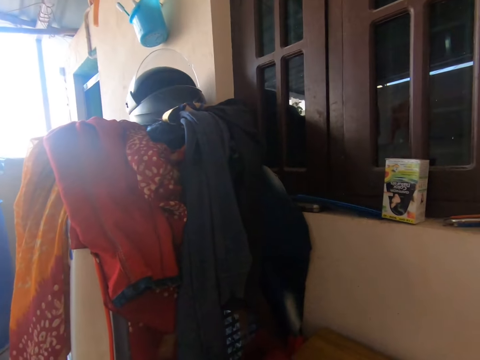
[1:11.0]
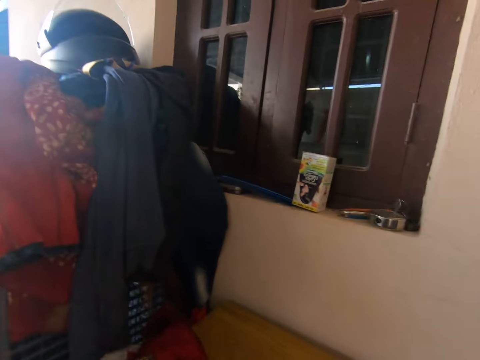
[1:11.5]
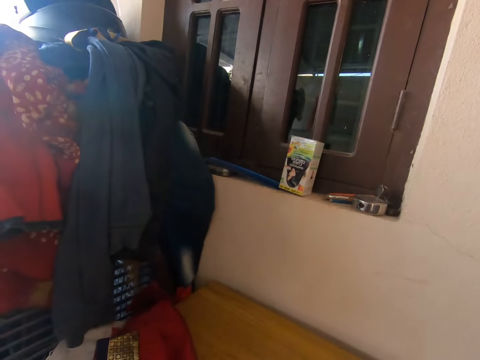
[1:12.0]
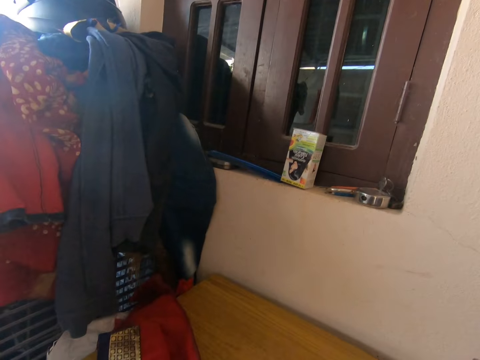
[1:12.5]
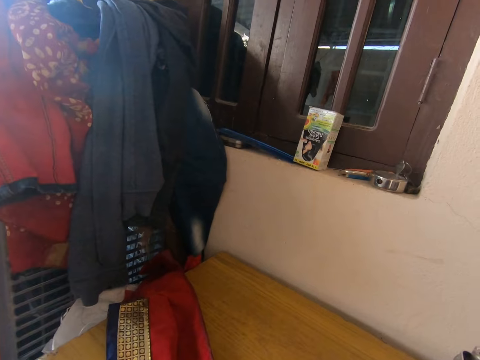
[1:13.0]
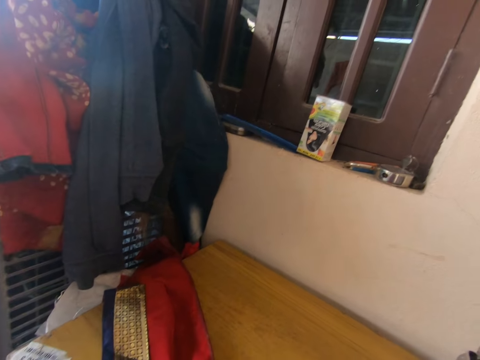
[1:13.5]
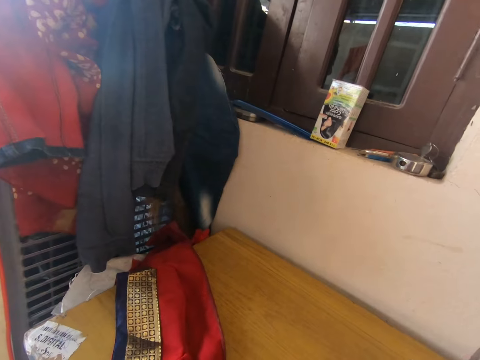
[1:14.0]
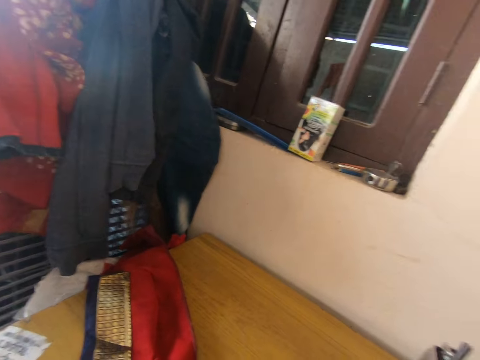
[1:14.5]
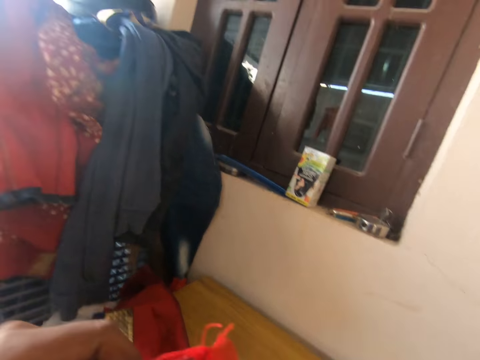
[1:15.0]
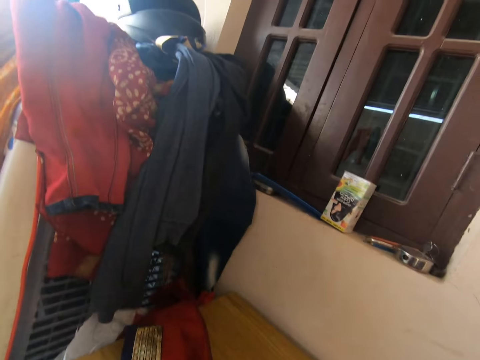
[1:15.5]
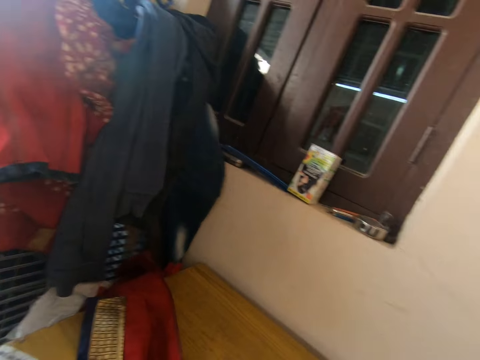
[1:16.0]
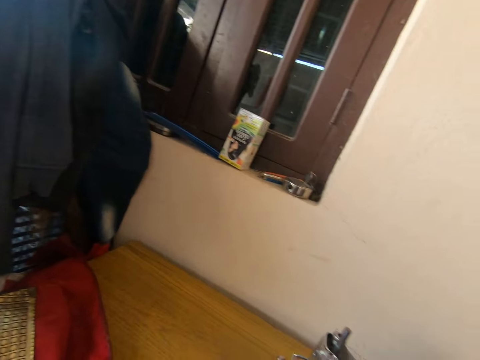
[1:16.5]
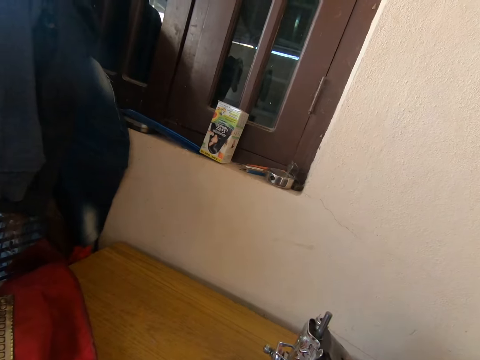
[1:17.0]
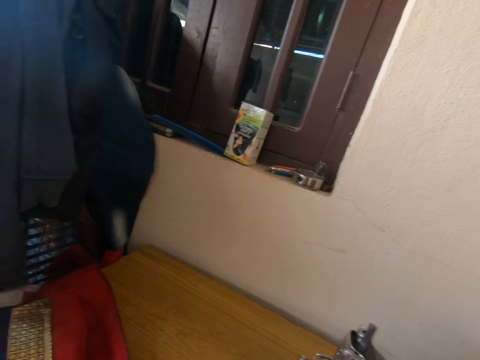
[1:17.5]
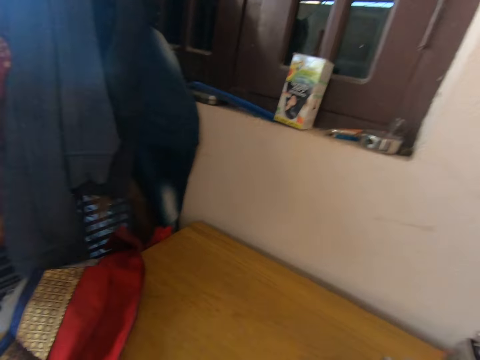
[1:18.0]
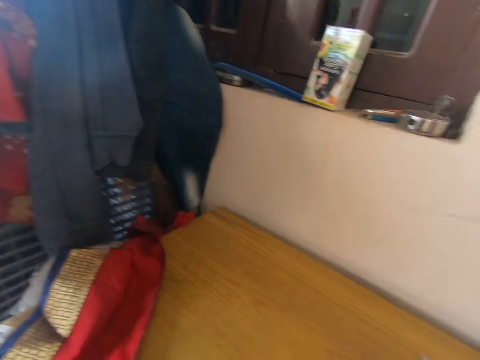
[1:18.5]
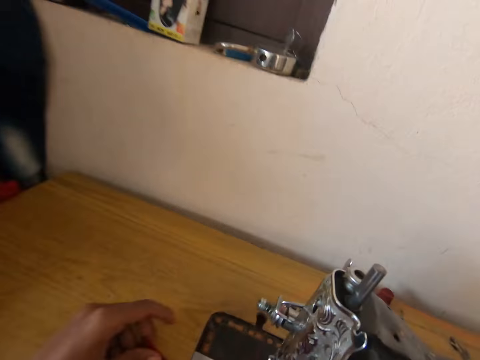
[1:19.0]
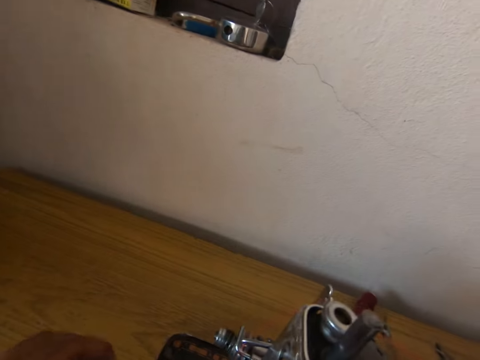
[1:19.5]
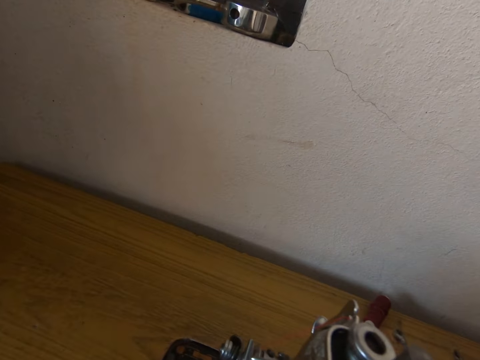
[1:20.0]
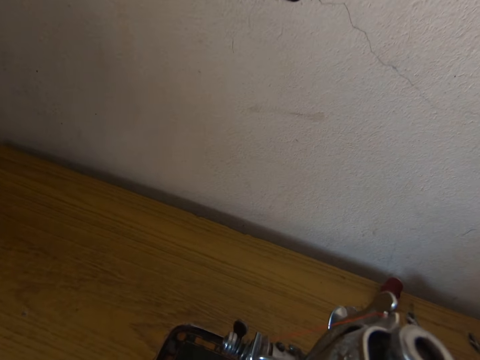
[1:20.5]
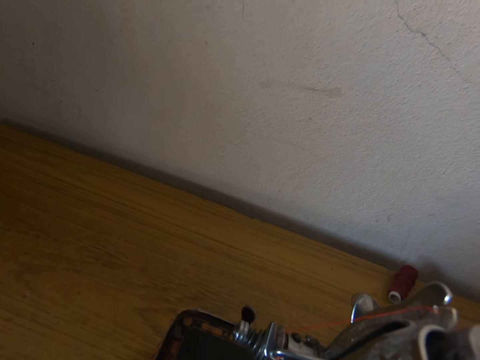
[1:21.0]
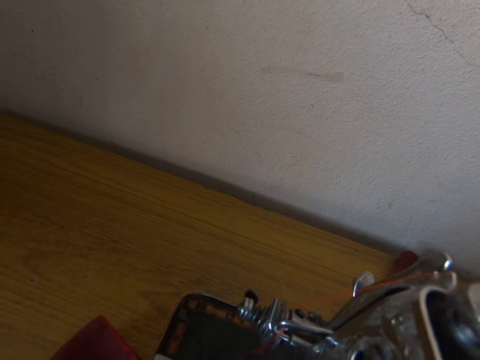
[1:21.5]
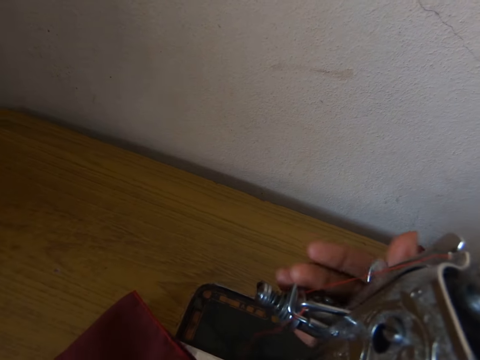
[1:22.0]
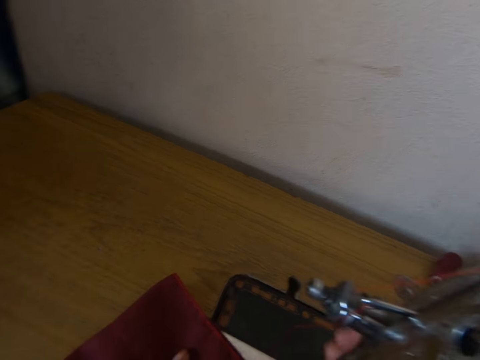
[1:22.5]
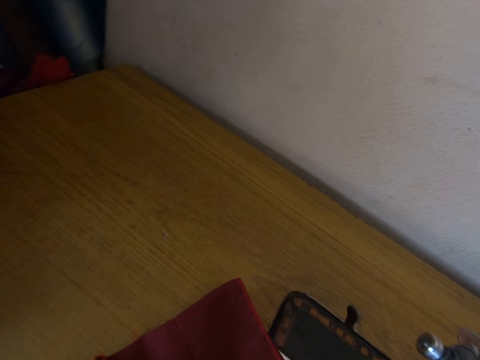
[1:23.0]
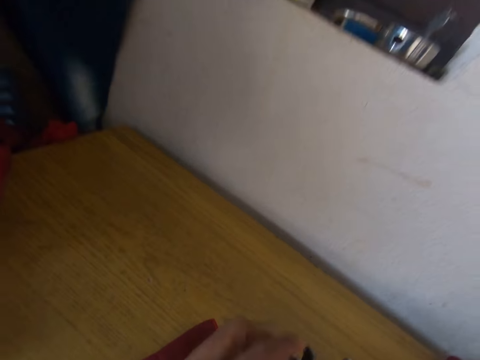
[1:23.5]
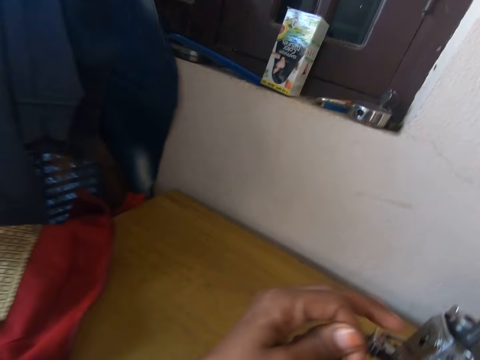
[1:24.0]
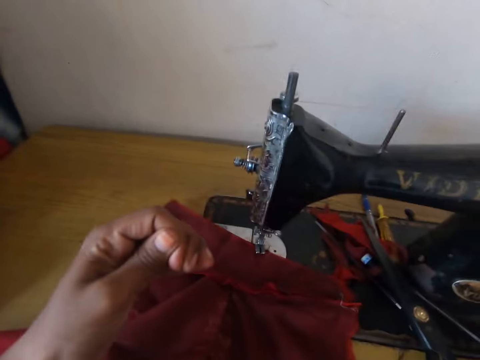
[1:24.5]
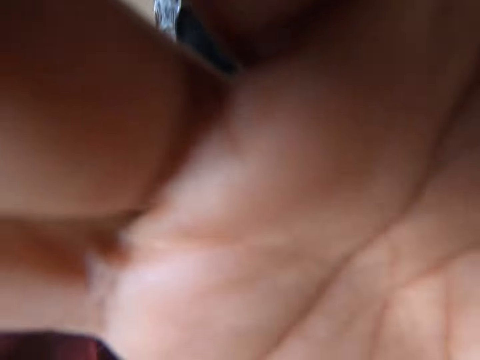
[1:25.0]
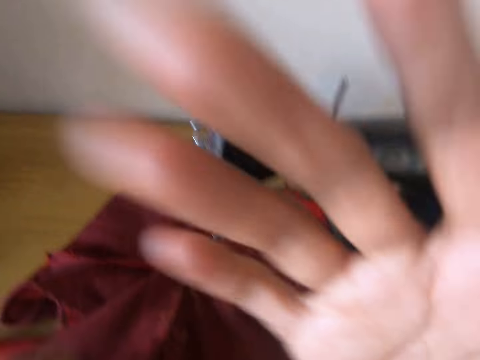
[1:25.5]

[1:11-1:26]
The camera wearer looks around the room. They push the cloth. They touch the camera.

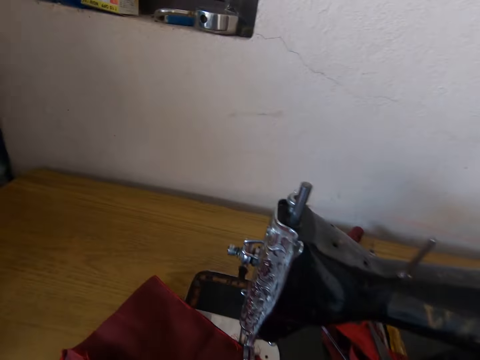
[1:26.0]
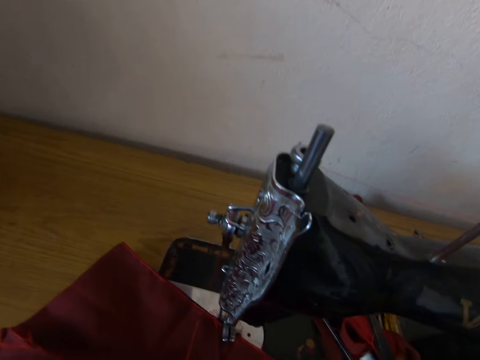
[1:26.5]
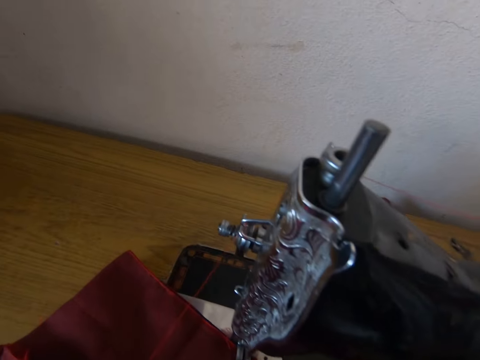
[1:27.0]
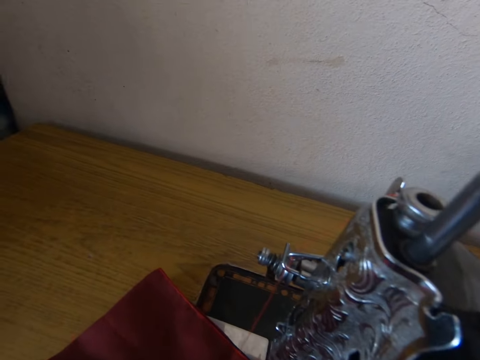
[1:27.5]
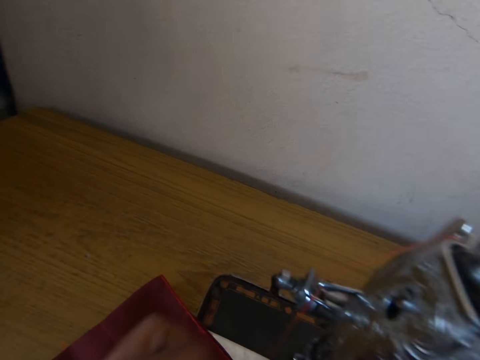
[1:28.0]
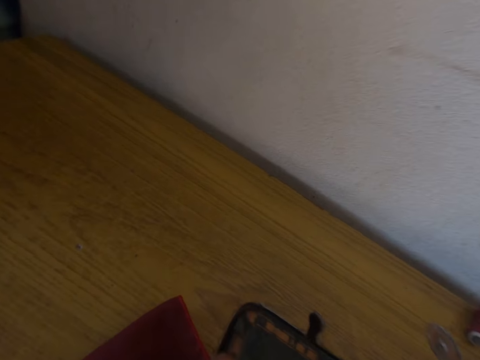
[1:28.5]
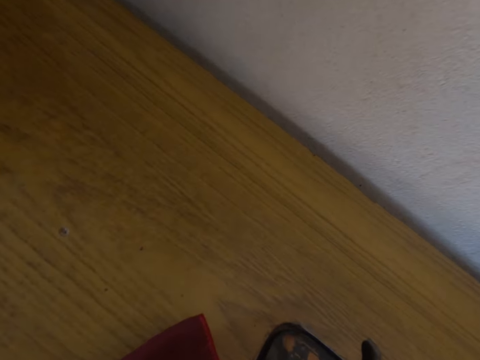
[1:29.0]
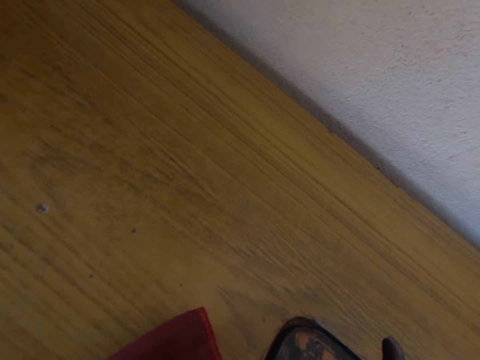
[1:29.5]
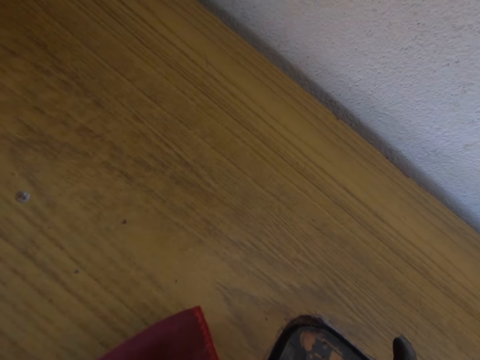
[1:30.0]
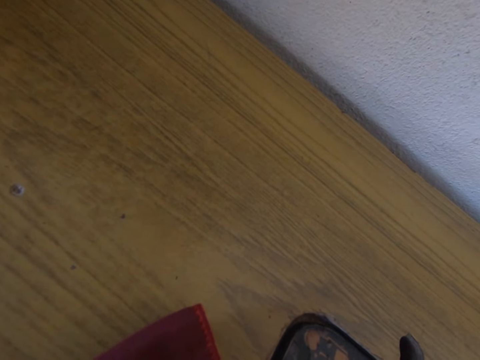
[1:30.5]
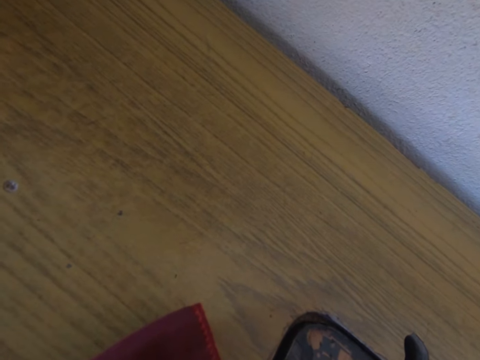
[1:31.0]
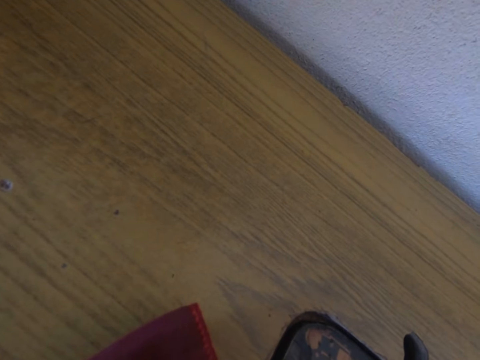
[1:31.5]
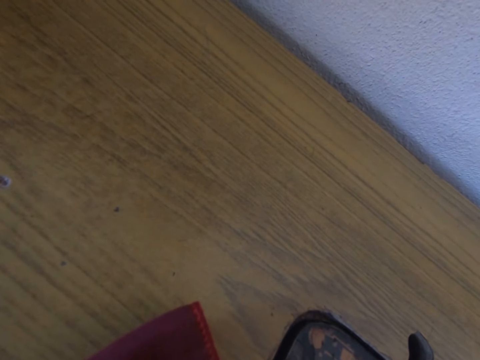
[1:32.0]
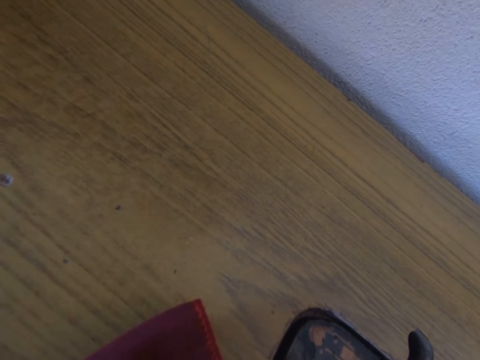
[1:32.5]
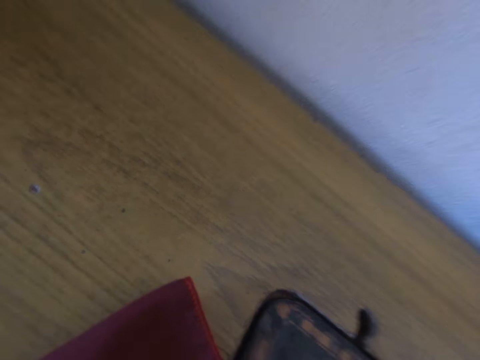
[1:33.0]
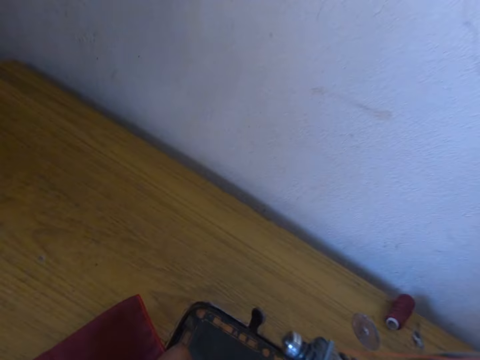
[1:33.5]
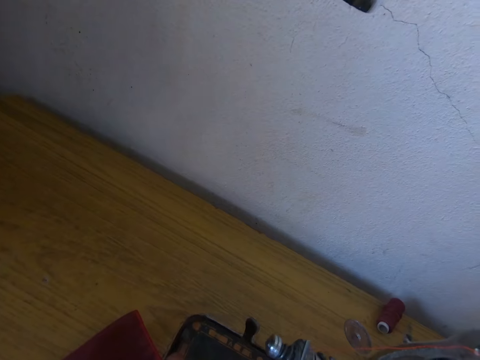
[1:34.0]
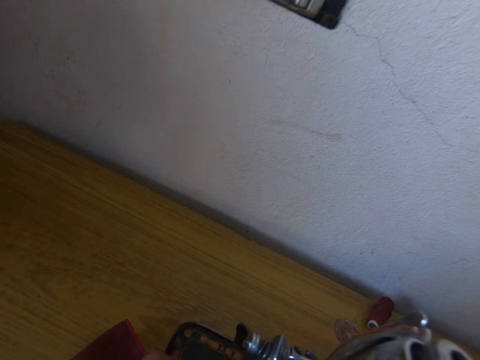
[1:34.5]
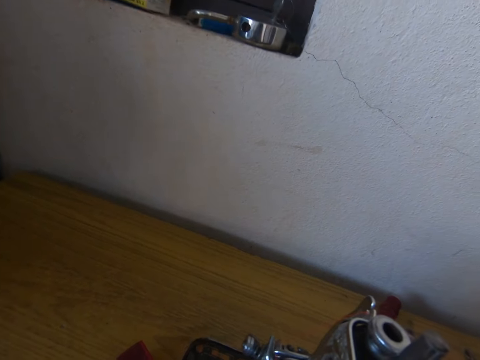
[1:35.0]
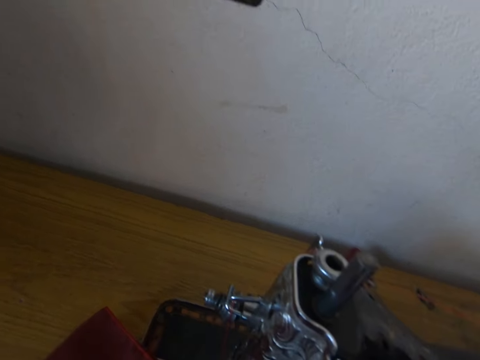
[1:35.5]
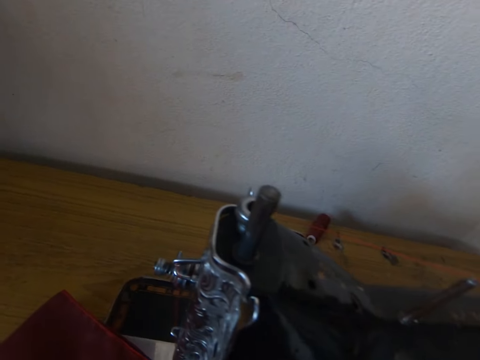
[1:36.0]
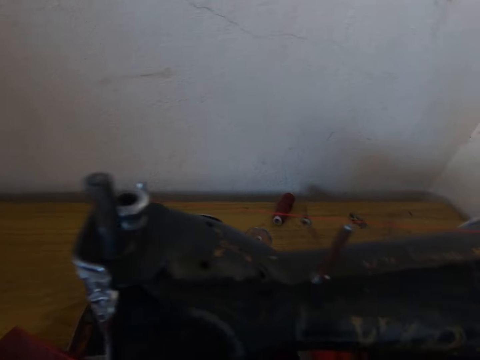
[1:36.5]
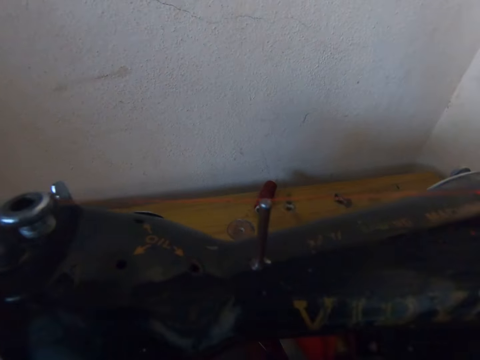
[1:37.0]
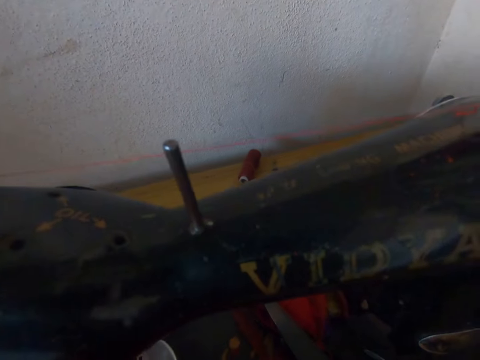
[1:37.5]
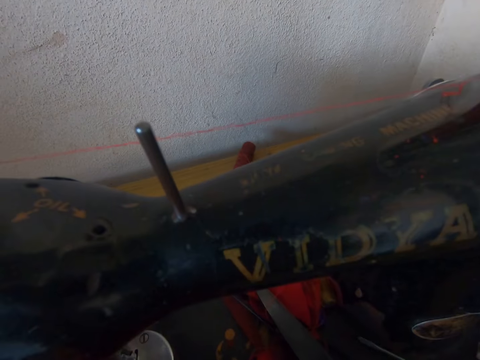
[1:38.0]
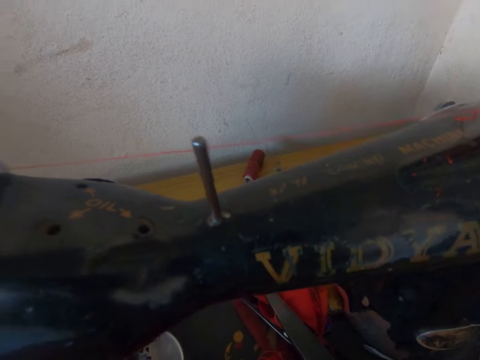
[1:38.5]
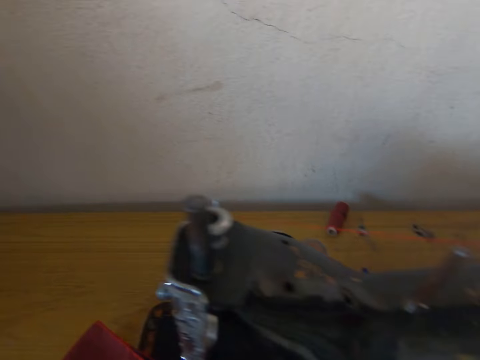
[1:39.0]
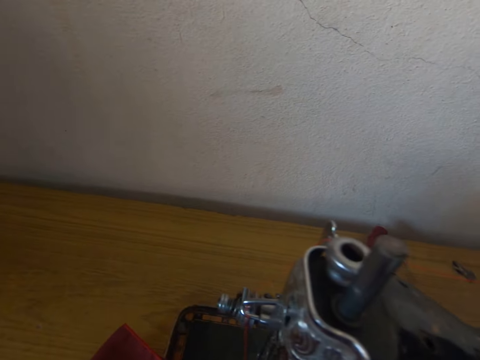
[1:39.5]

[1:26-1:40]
The camera wearer holds the thread. They look around the table.
